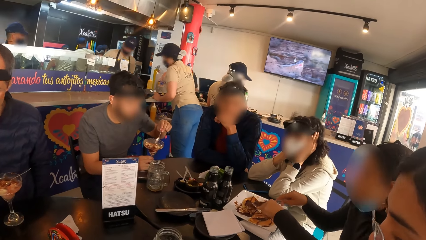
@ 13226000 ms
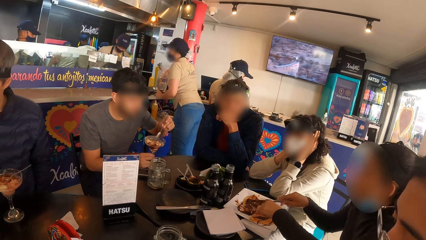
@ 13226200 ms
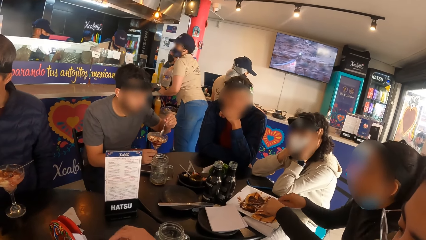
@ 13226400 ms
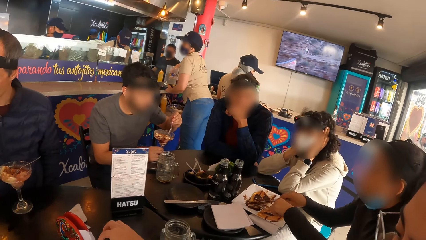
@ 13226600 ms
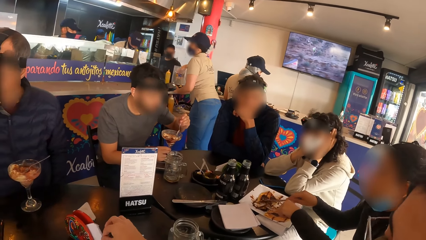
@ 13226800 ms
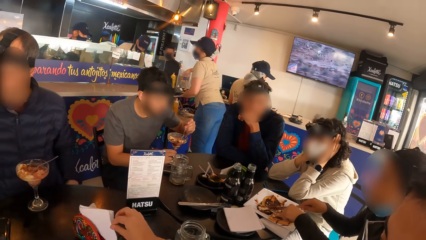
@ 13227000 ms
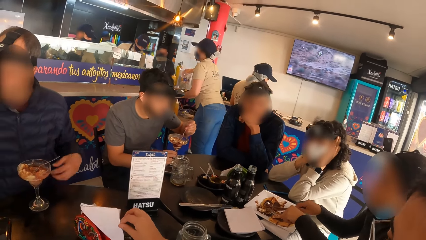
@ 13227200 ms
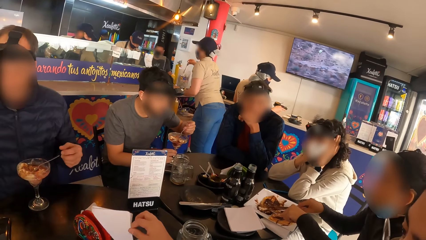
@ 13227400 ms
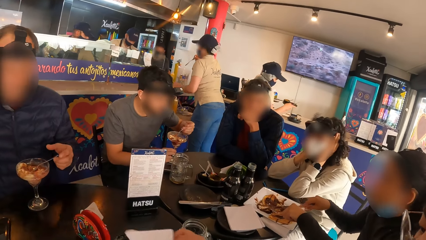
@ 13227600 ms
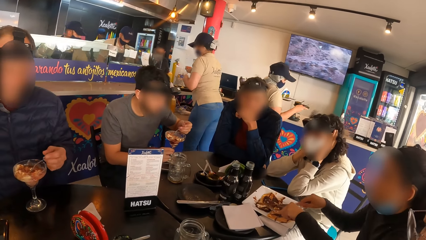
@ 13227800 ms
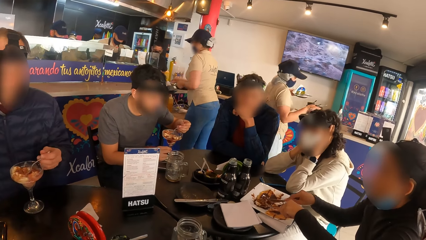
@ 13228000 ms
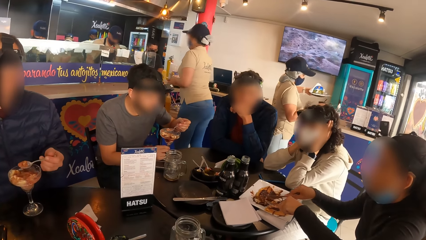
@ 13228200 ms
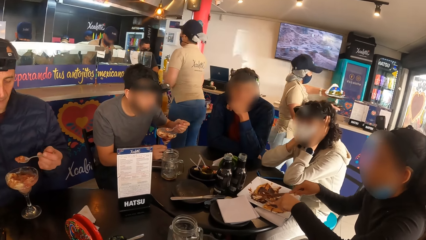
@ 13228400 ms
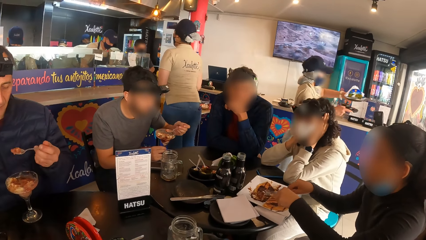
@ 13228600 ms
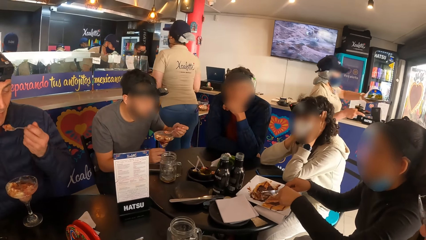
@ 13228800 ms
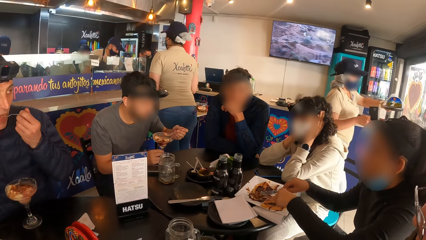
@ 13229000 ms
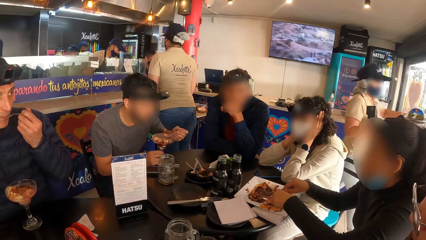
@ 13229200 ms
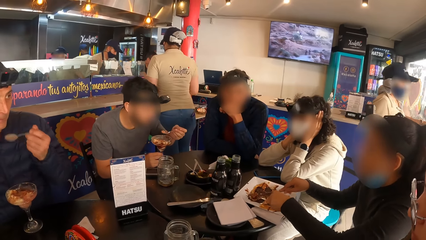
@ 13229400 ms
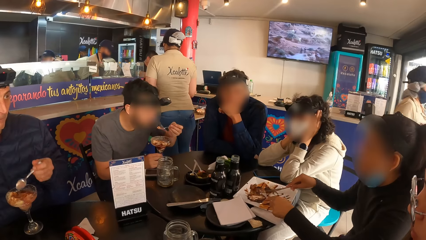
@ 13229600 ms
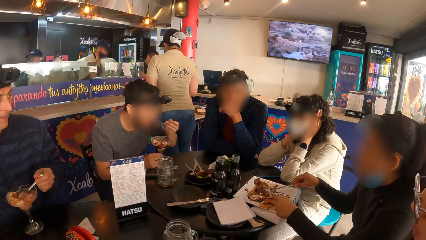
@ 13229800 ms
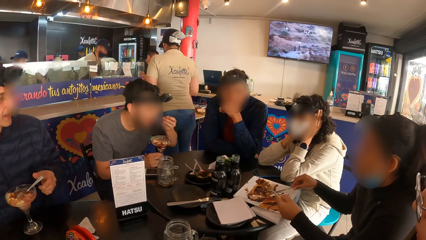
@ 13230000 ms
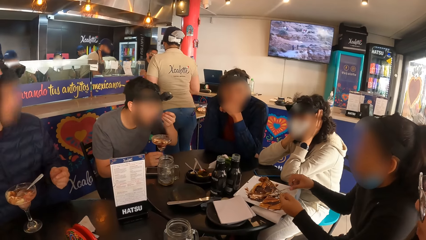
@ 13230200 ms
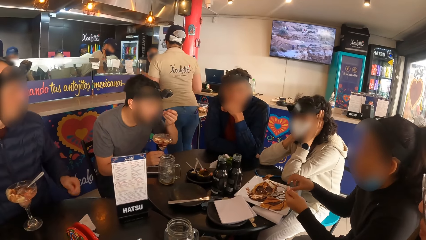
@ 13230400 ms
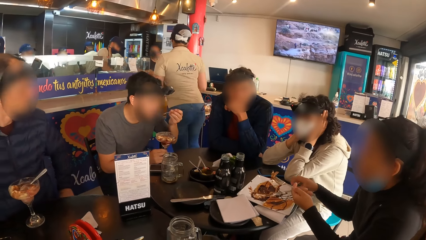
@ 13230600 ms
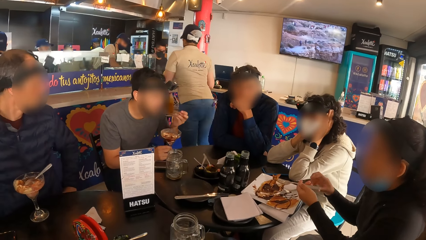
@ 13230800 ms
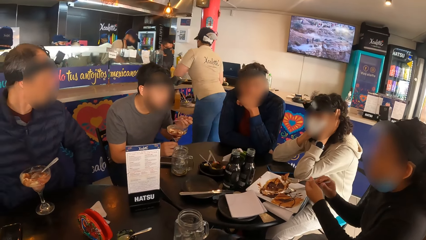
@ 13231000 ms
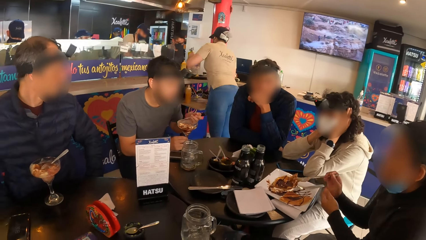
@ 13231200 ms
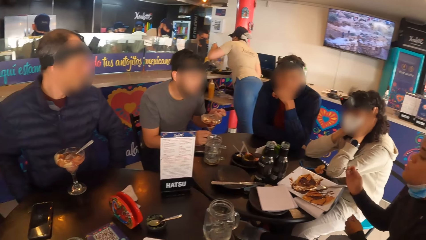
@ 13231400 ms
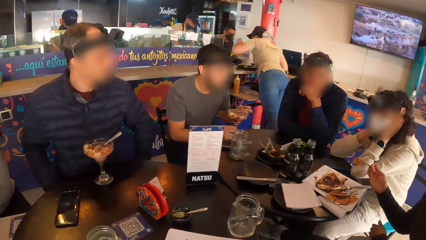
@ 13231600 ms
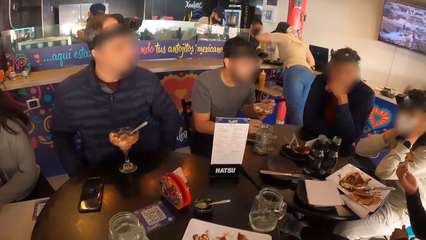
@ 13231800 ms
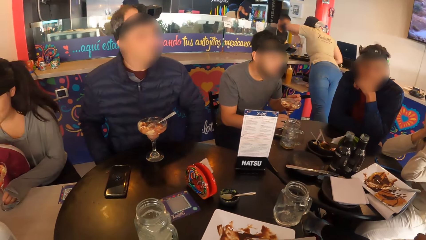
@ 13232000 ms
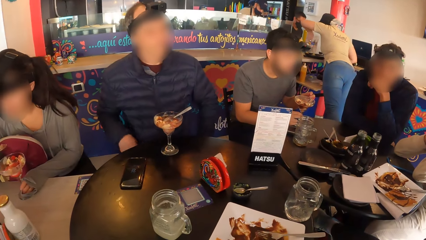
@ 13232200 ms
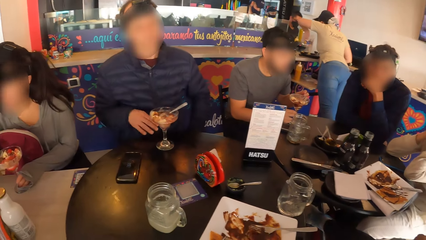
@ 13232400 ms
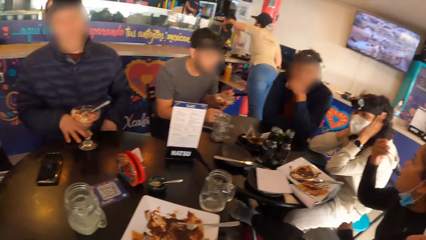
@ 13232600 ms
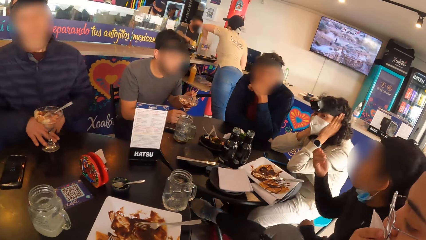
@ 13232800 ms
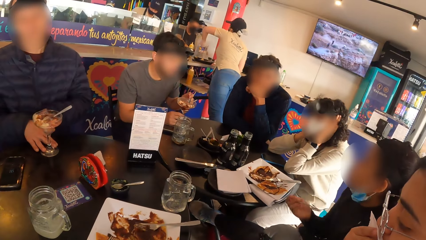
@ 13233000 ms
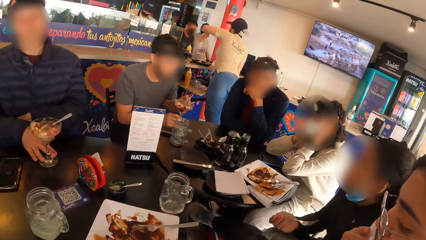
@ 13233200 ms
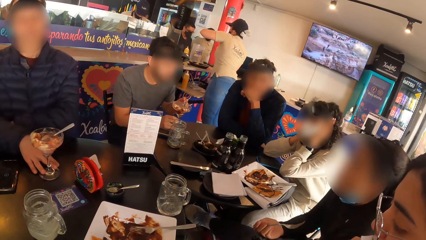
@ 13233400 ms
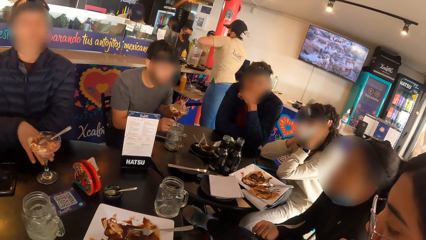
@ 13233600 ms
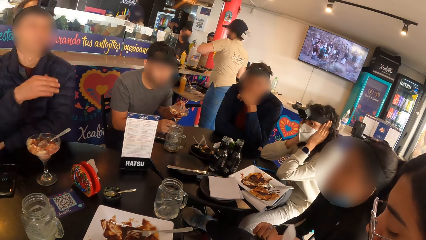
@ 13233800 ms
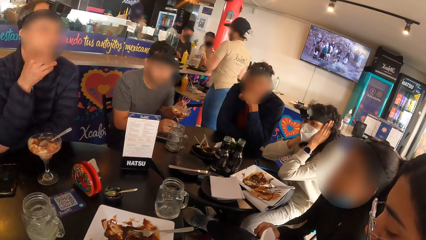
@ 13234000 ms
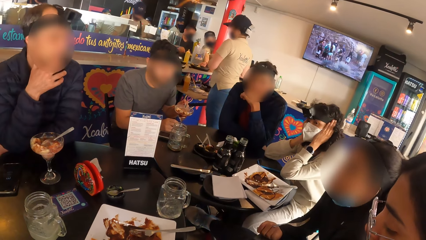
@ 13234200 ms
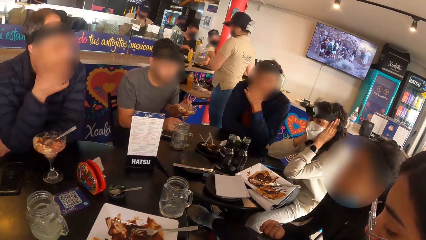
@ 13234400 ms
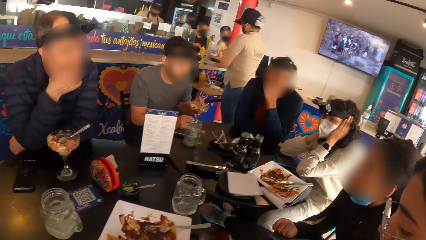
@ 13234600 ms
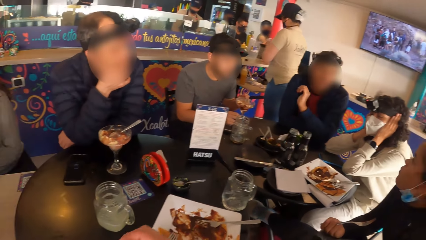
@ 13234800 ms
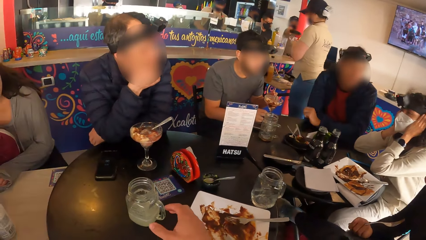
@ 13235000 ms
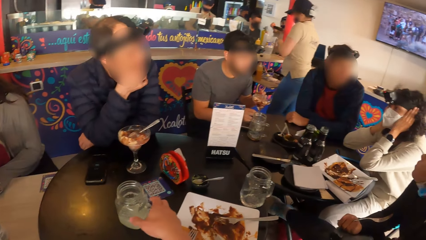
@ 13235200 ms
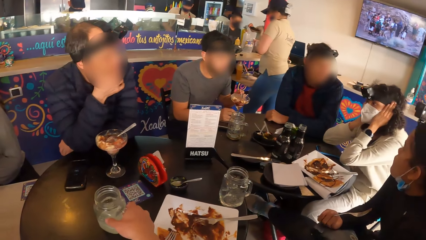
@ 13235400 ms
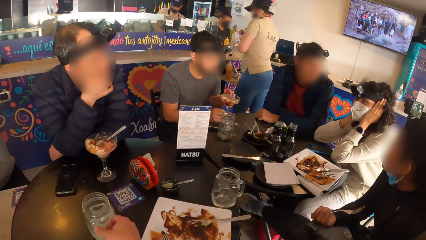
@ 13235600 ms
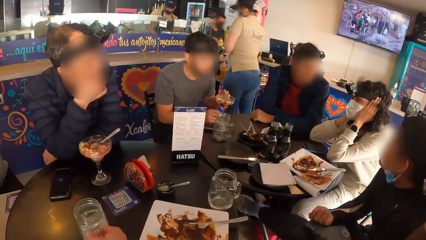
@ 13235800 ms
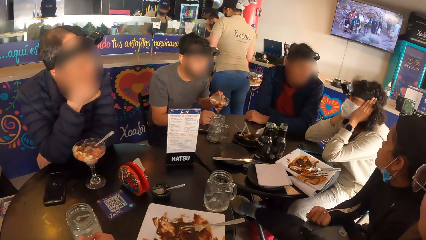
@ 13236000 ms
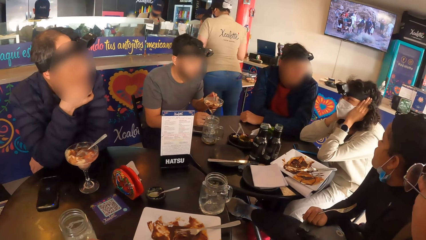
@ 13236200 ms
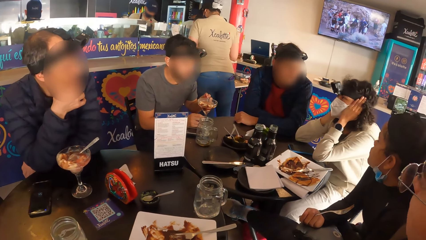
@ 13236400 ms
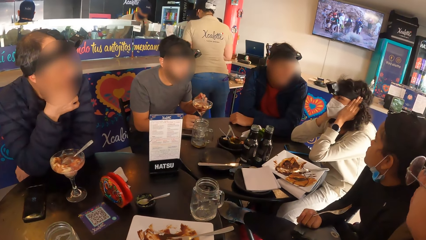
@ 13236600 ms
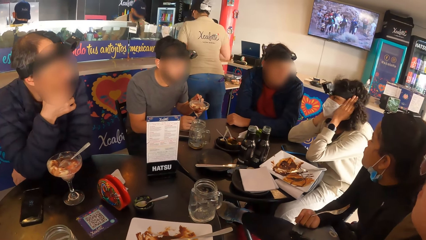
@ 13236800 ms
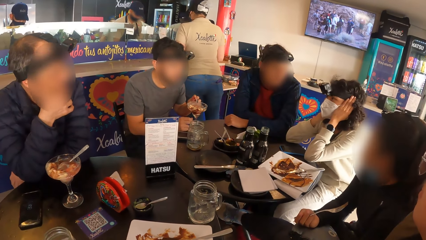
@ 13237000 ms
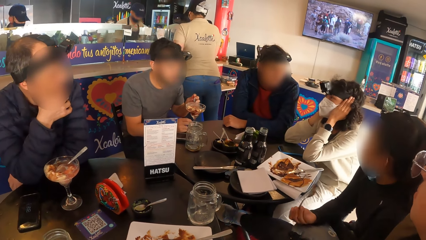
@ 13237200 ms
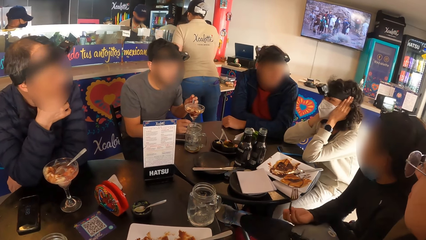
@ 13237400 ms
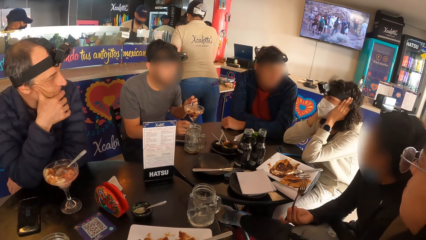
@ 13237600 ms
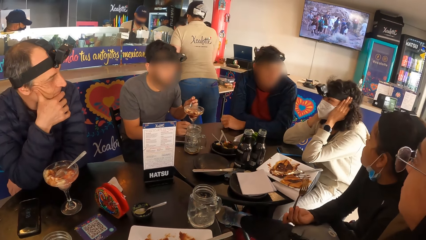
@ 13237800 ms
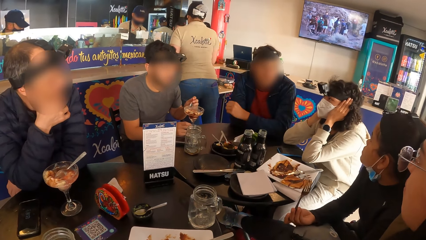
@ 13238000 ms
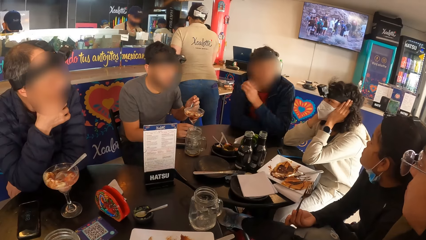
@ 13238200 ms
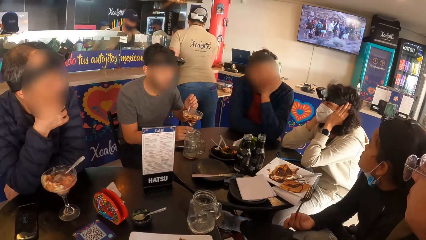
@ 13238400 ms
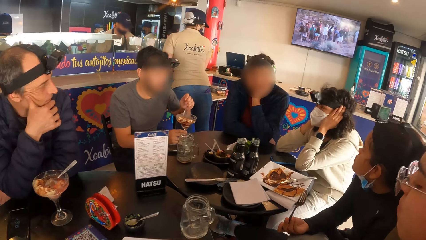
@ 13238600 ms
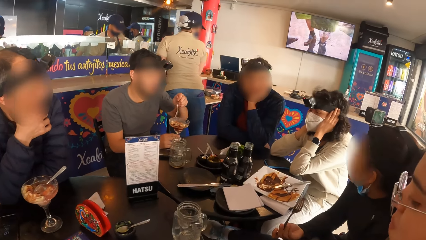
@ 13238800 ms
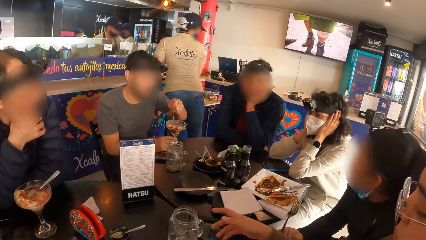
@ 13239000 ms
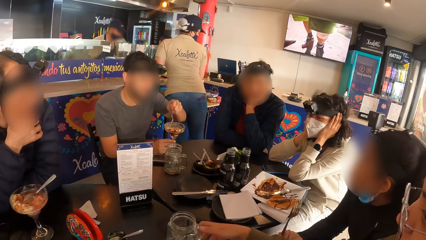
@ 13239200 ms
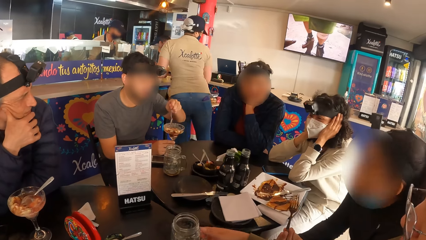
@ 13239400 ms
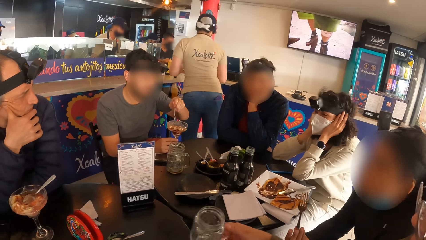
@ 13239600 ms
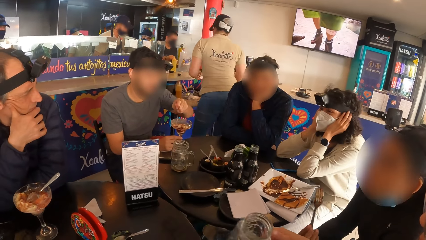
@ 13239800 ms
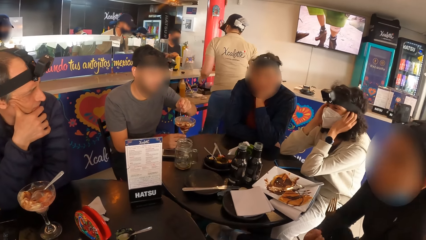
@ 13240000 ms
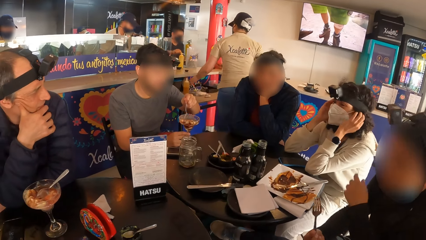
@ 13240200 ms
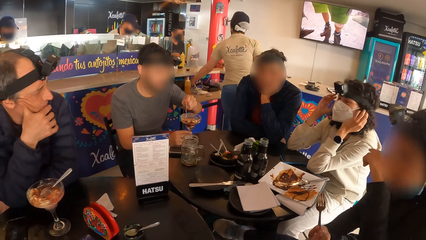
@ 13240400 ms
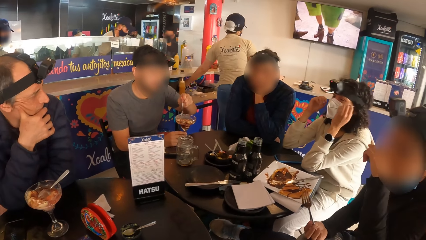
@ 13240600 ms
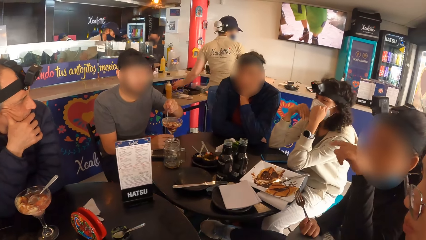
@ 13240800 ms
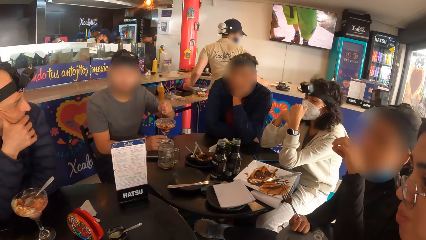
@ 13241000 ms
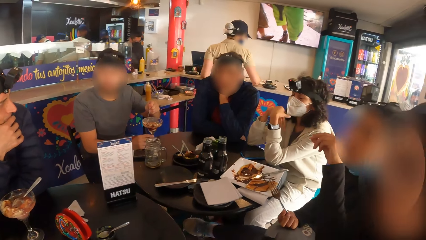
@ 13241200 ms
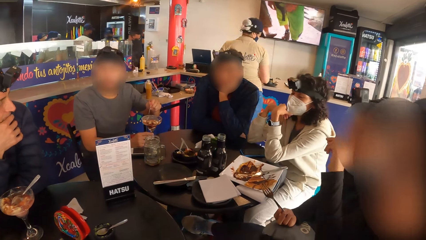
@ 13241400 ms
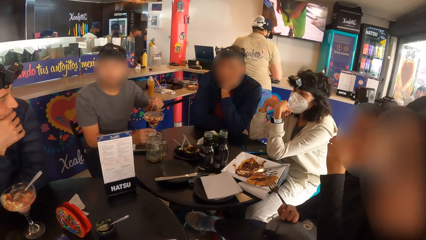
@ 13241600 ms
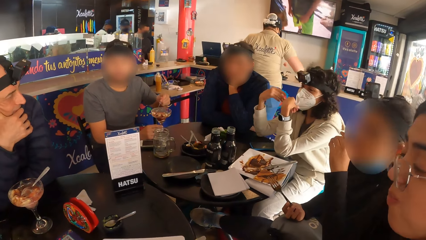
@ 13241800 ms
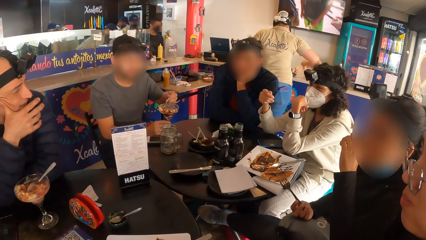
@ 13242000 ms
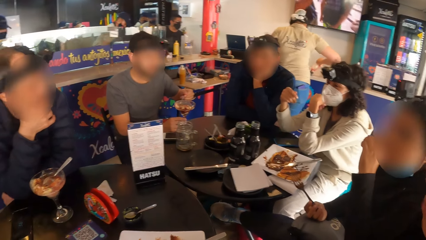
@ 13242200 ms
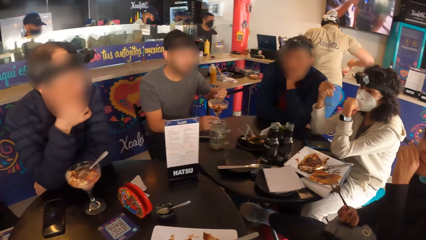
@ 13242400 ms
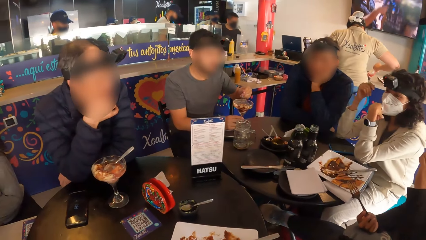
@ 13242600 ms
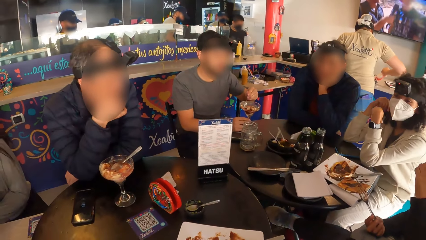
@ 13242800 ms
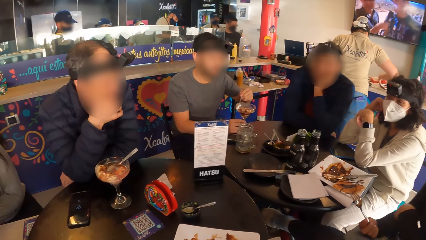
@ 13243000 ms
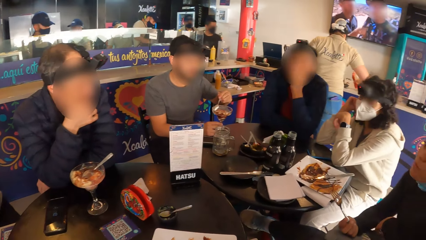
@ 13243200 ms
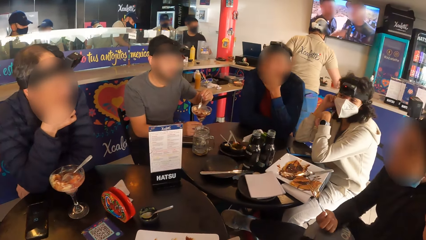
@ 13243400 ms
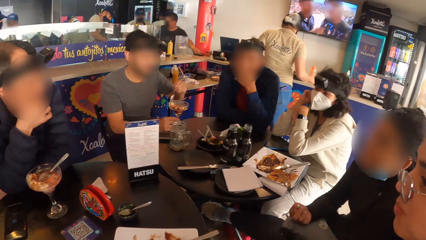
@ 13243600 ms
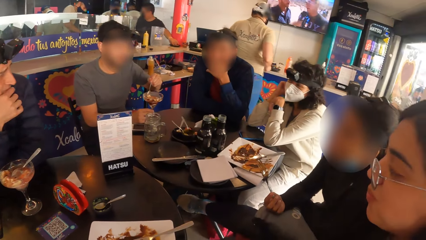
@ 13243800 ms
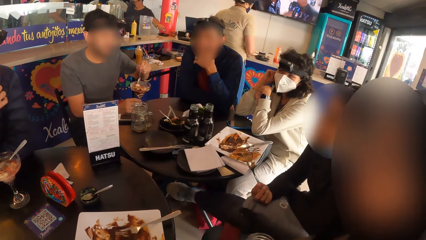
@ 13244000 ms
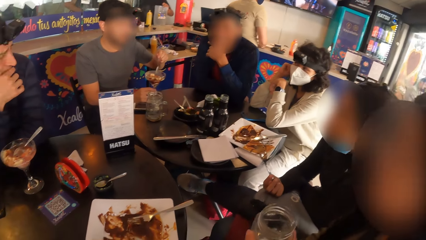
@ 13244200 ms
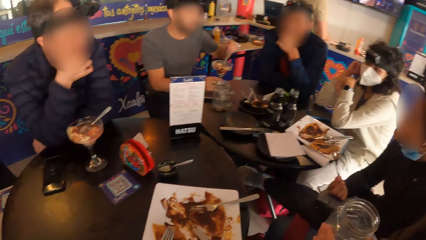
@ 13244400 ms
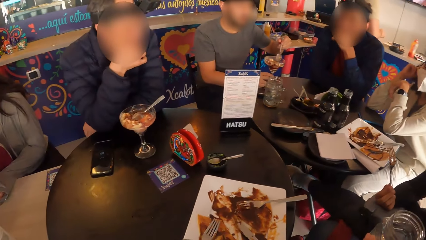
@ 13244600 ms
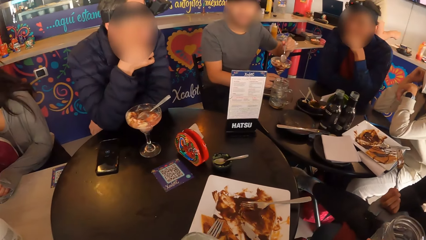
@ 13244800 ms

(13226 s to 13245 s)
A woman picks a serviette from the table with her right hand. The camera wearer picks up a tissue paper. She stares around. Another woman passes the fork in her left hand to her right hand. The other woman eats the pancake on the fork. The first woman wipes her mouth with the serviette in her right hand. The camera wearer picks the cup from the table with her right hand. The first woman picks the cup from the table with her right hand. The first woman wipes her face with her left hand. The other woman gesticulates with her left hand.
